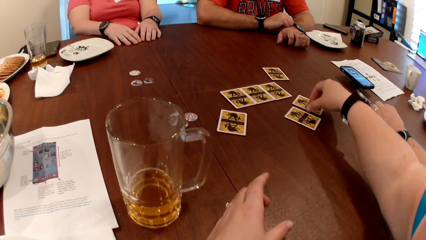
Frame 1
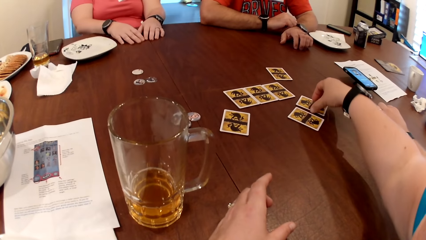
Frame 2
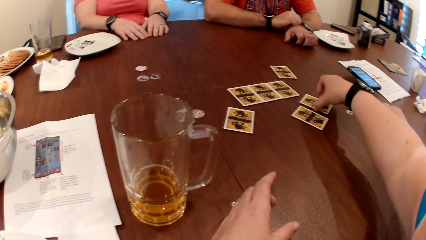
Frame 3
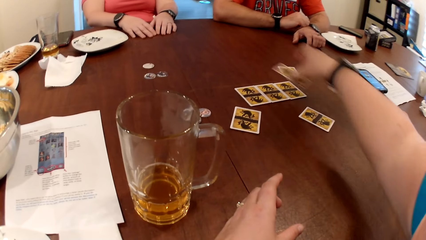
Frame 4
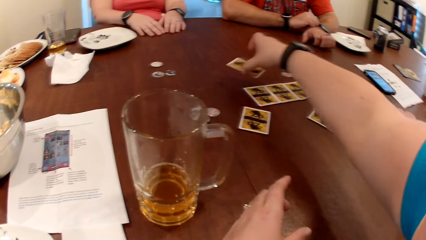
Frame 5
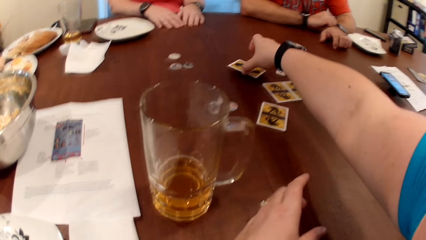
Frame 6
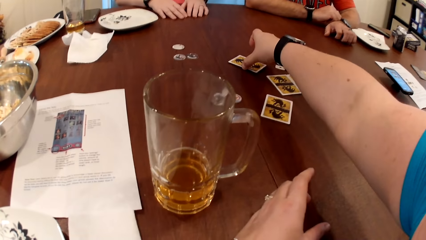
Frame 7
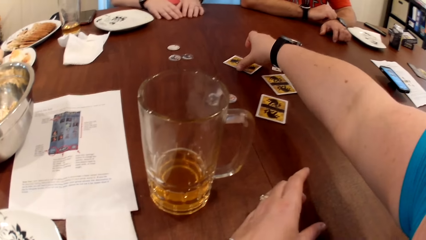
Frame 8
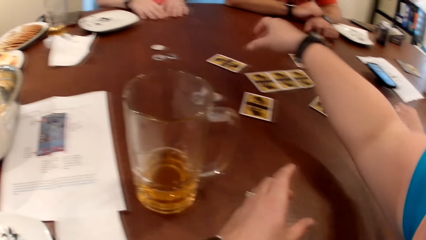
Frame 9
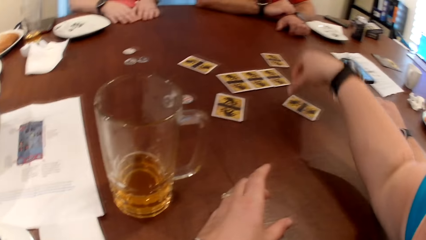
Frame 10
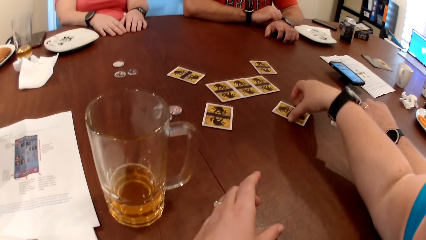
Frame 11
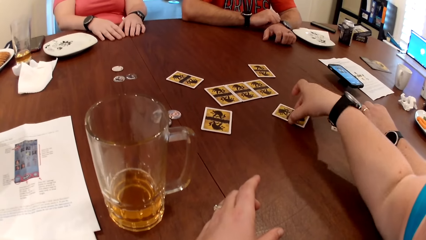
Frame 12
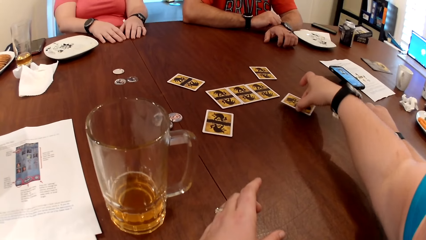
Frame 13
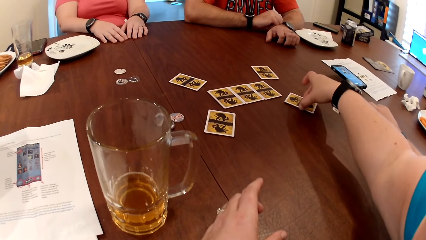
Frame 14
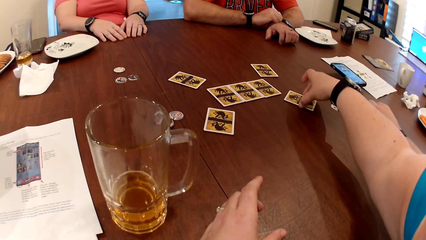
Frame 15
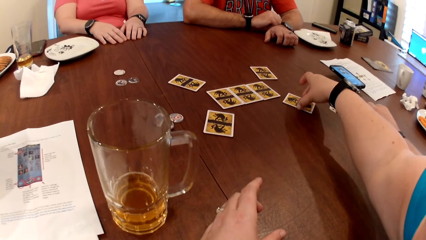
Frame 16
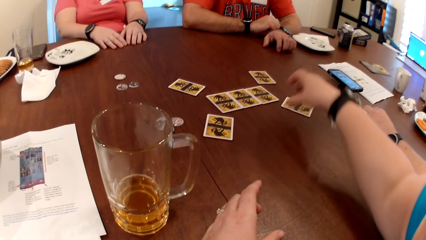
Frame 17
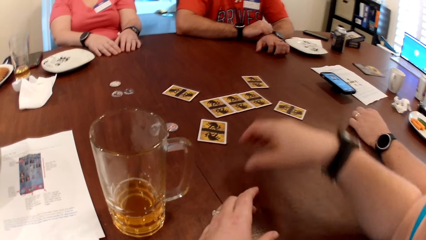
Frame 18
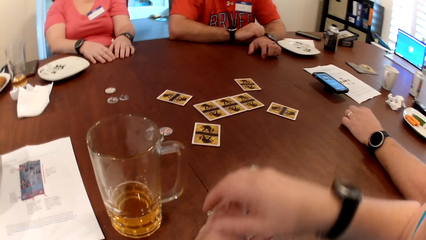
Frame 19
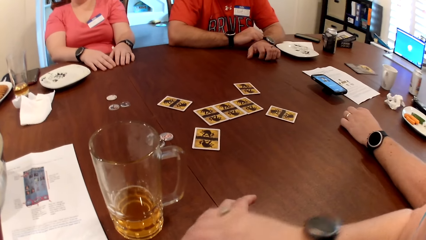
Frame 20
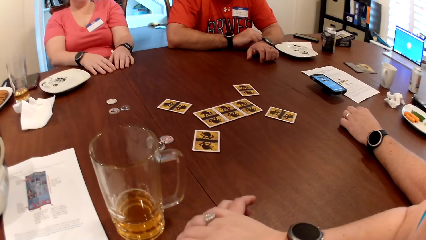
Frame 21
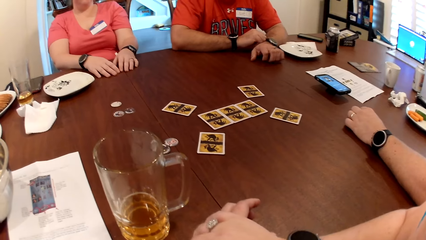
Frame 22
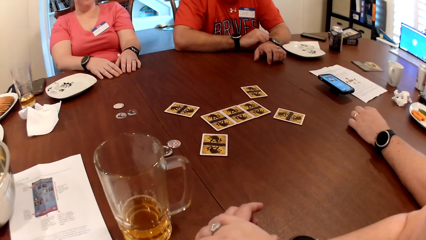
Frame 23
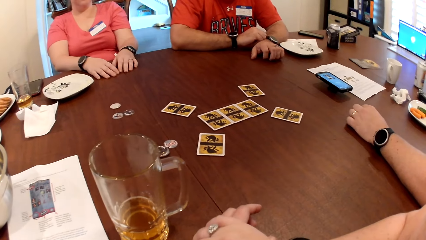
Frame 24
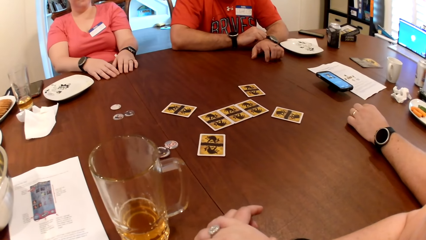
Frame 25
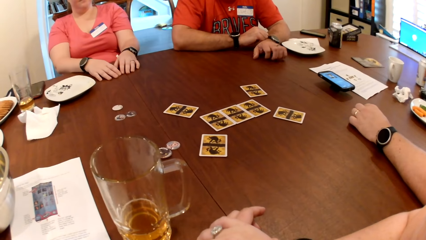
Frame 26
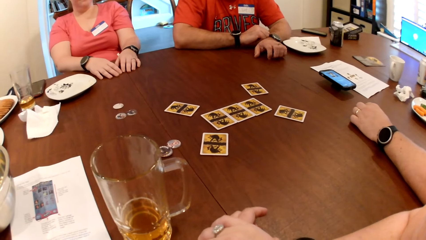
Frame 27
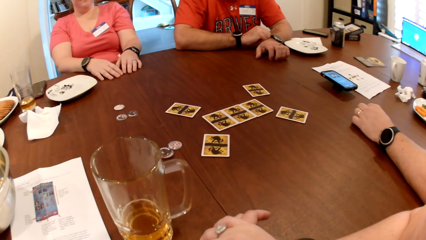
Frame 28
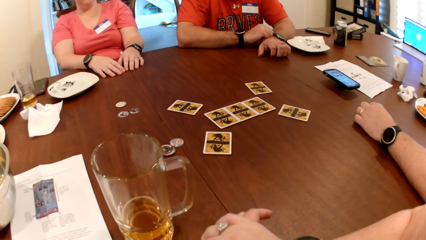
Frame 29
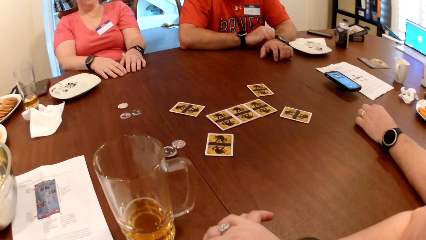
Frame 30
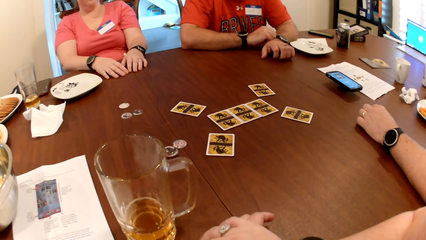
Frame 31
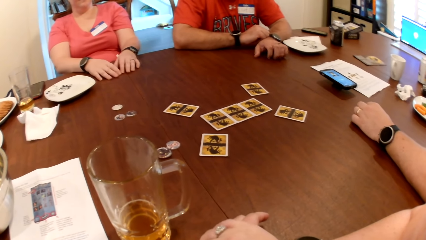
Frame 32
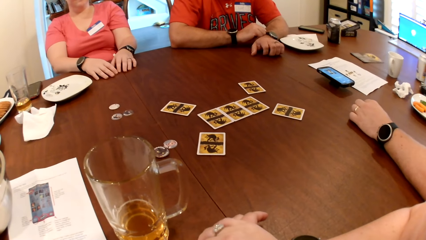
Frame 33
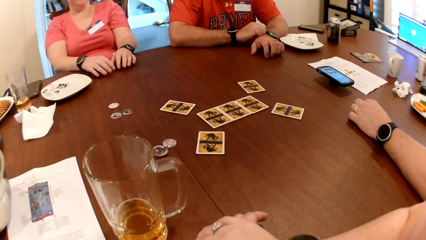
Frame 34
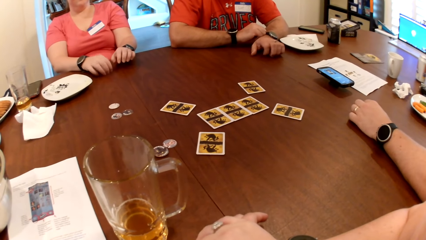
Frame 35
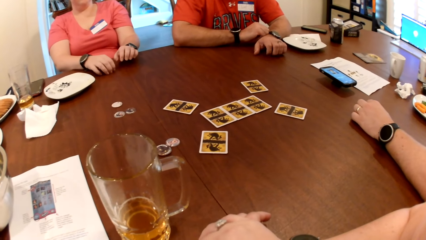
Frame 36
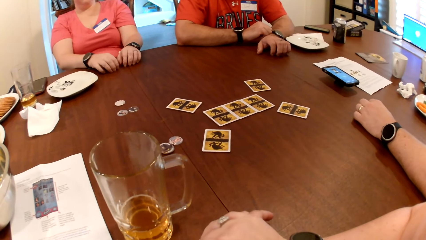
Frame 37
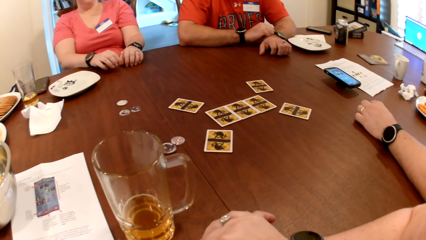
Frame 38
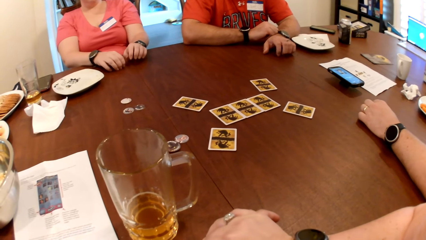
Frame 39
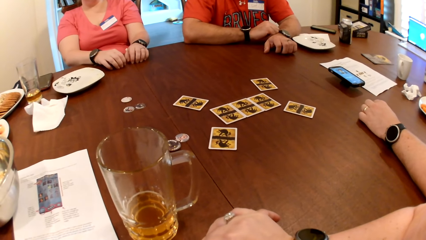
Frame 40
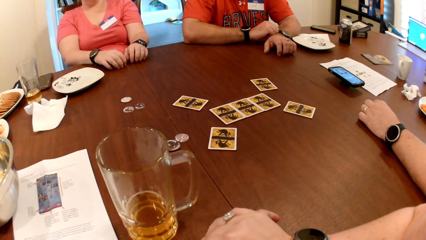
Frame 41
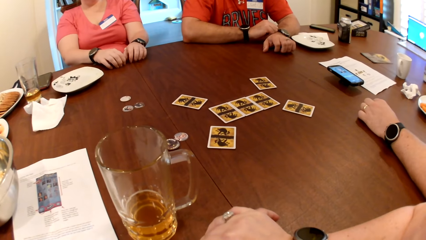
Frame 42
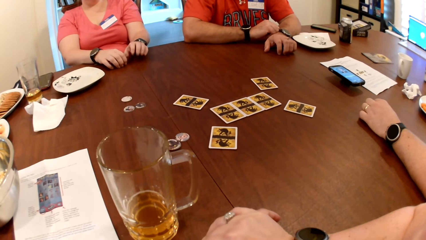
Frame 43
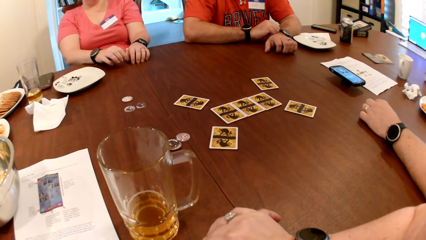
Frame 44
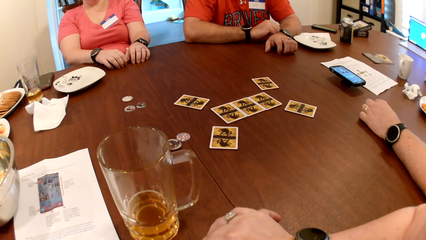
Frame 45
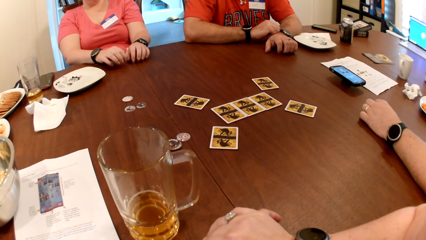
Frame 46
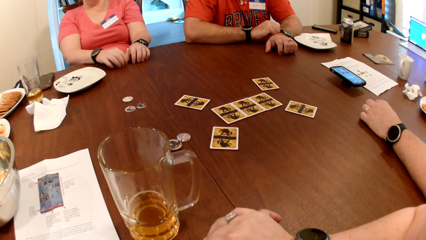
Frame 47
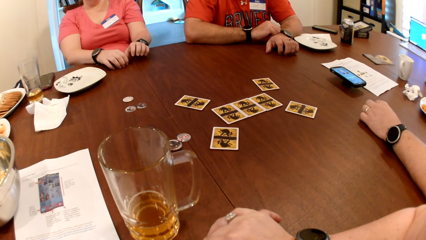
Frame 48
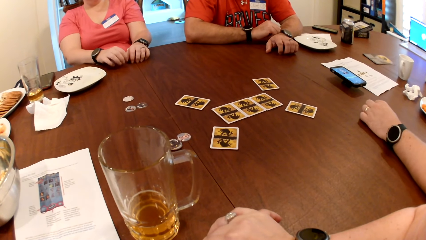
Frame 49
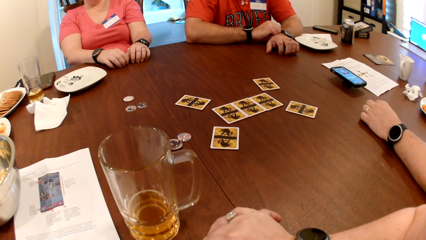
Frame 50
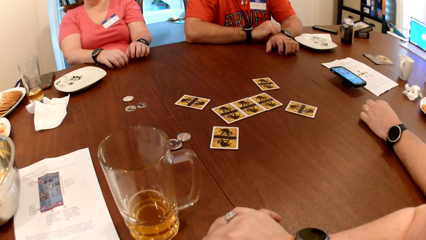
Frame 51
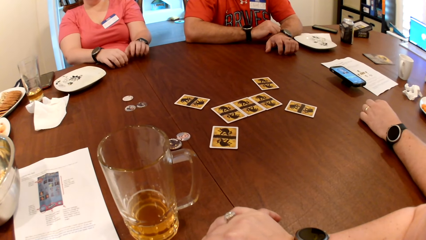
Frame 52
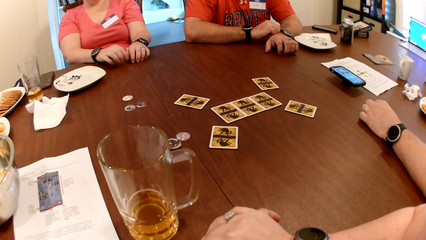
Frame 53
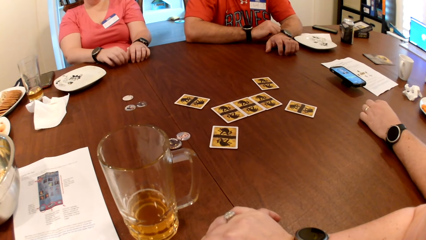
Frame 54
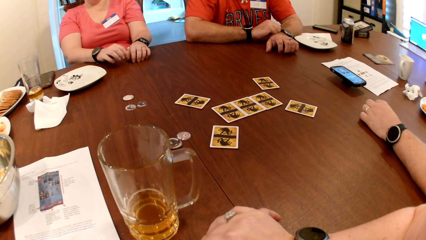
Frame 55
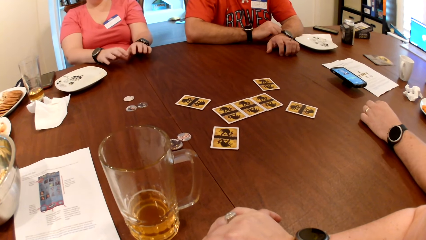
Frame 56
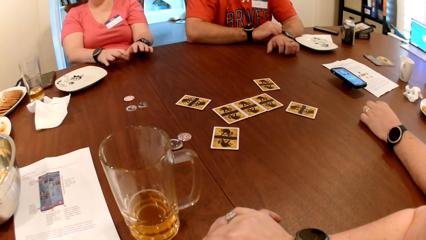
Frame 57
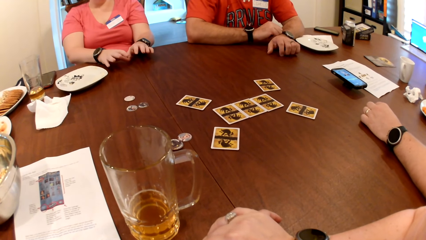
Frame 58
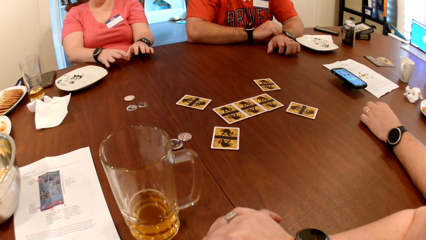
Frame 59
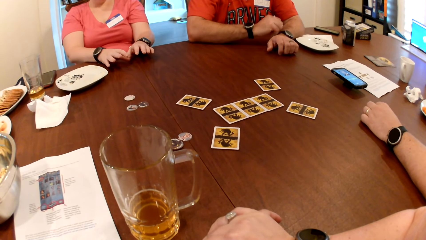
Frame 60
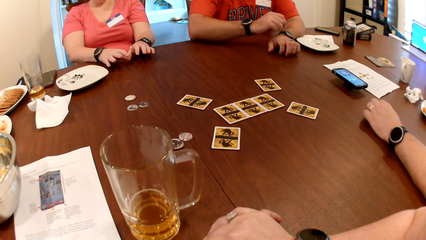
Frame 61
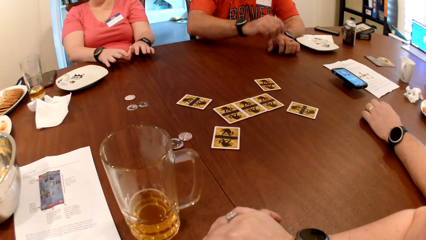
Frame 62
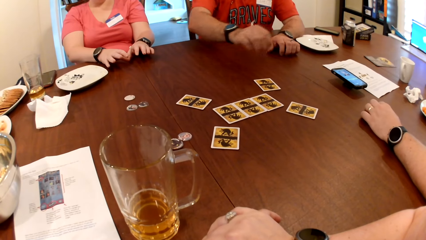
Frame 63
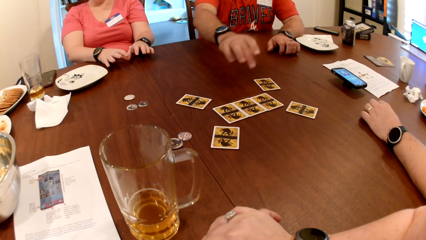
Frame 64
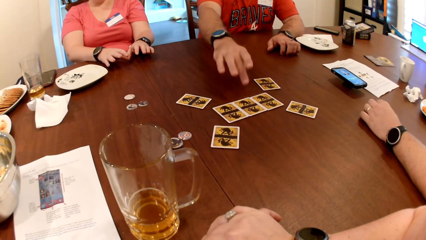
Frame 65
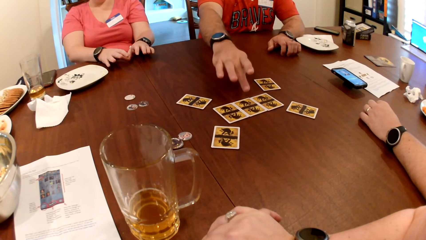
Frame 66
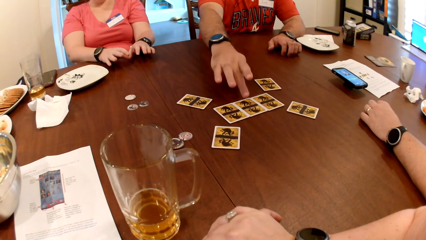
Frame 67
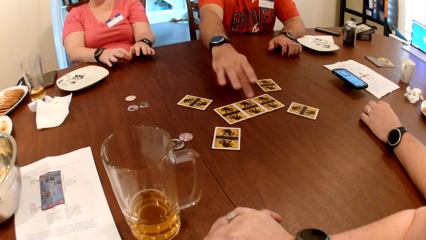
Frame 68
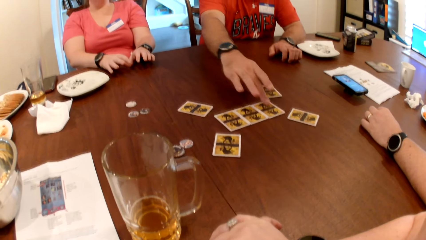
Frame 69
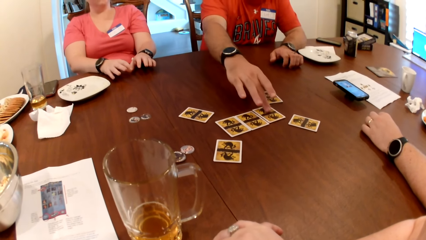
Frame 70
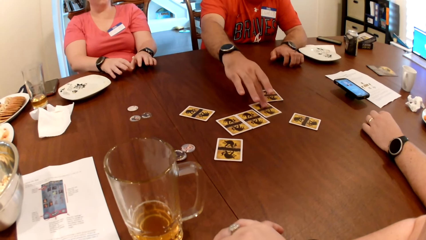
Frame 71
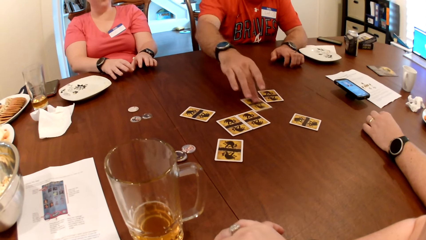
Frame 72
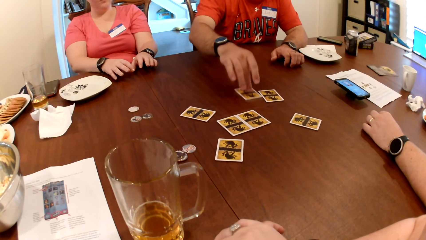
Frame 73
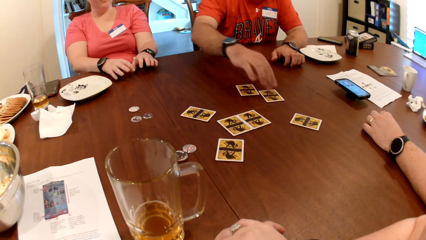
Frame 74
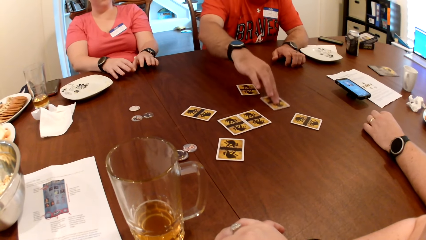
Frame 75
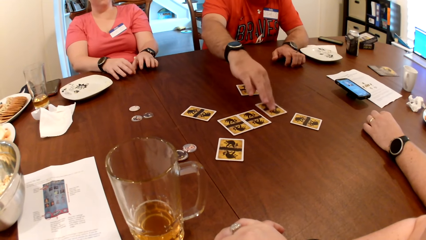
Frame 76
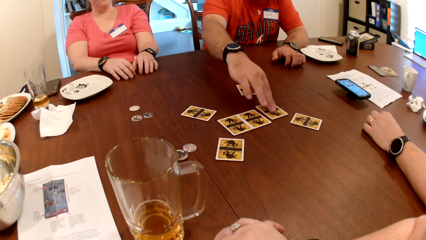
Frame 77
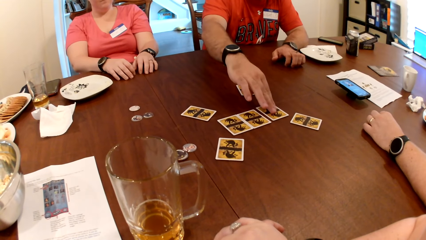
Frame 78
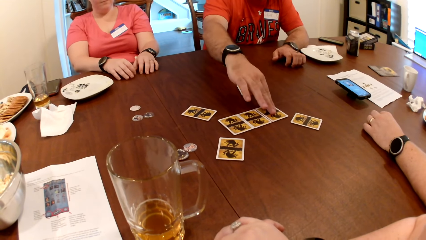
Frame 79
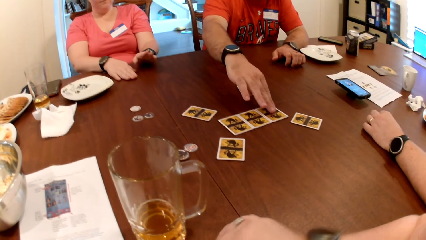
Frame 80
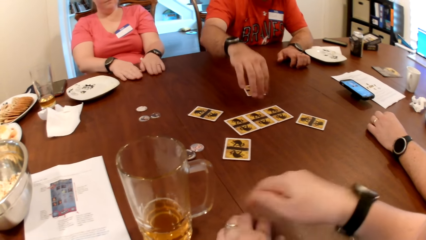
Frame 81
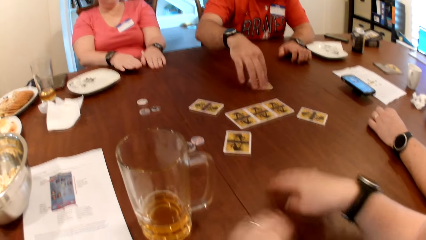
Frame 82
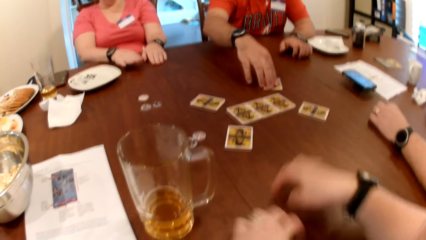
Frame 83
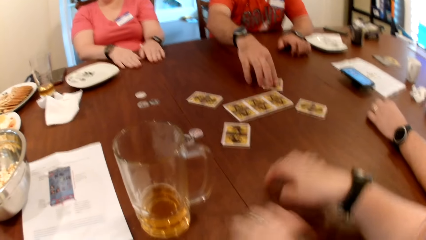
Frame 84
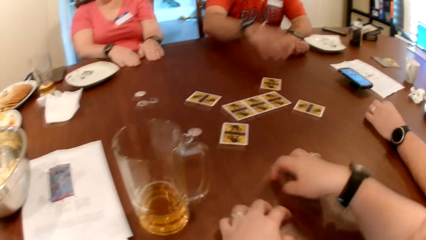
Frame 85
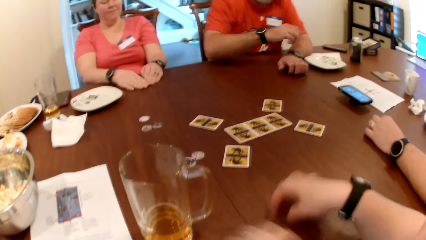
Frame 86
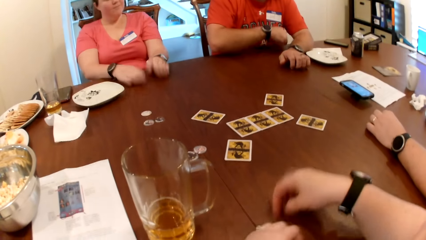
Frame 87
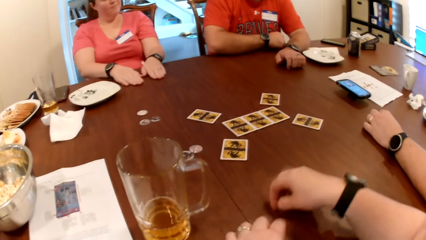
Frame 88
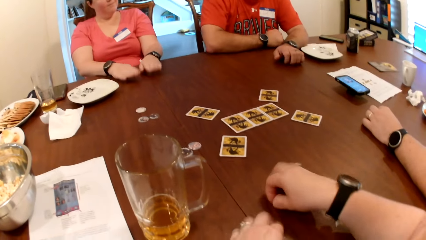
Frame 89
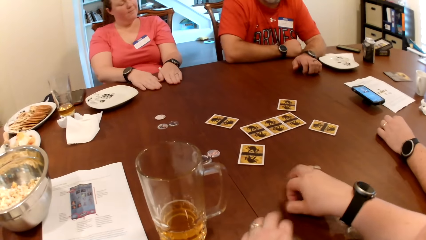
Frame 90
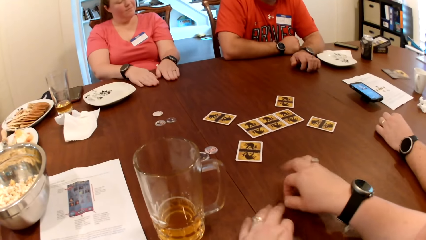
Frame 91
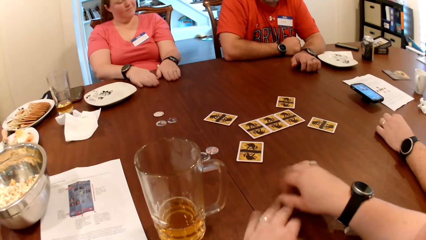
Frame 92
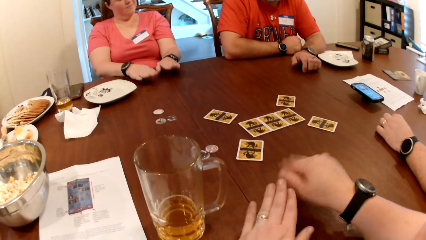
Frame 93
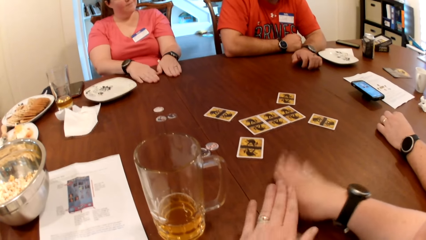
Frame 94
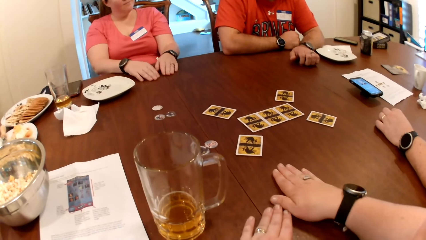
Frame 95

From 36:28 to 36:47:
The camera wearer drops the card on the table. She takes a card from the table with her left hand. She drops the card on the table. She takes the card from the table with her left hand. She drops the card on the table. She places her left hand on her right hand. The woman hits the table with both hands. The man moves the card on the table with his right hand. He moves the card again. The woman hits the table with both hands. She hits the table with her right hand. She hits the table with her left hand. The camera wearer rubs the table with both hands. The man moves the card on the table with his right hand. The woman hits the table with her right hand. The man rubs the table with his left hand. The woman hits the table with both hands. The man places his right hand on the table.
